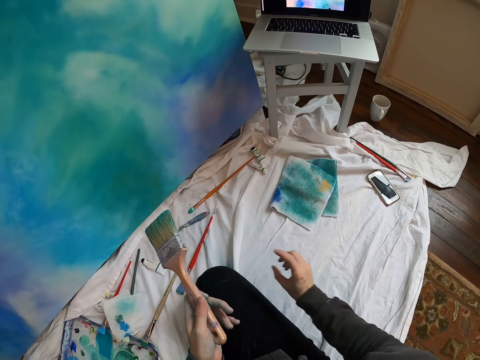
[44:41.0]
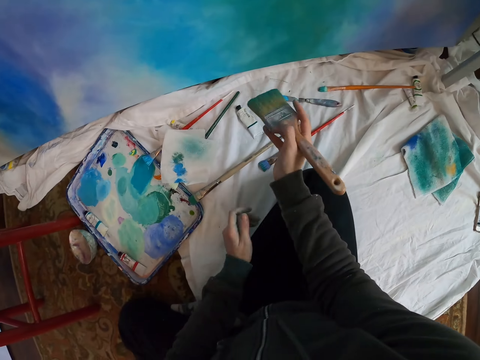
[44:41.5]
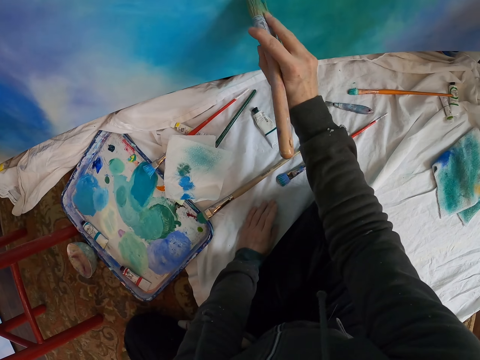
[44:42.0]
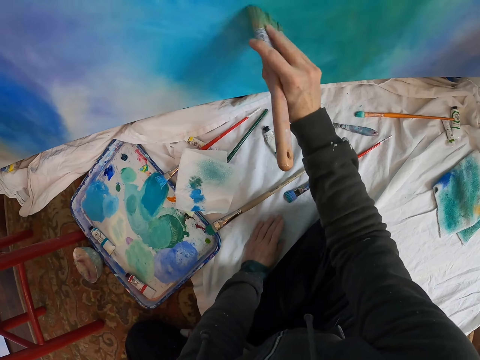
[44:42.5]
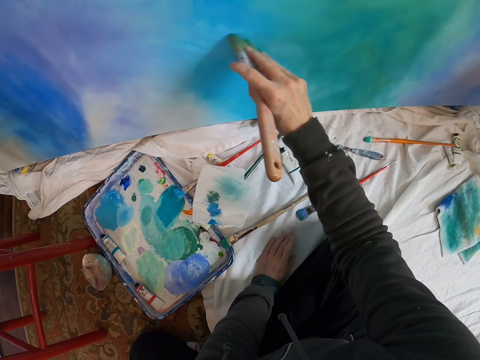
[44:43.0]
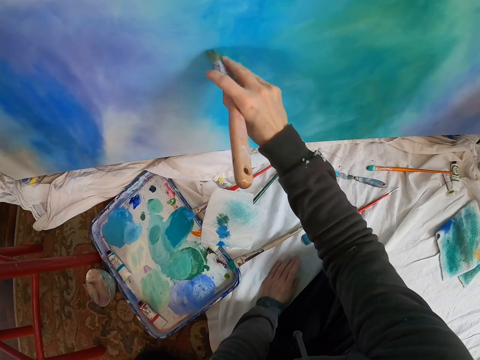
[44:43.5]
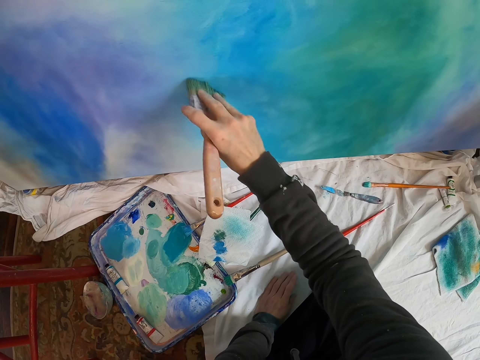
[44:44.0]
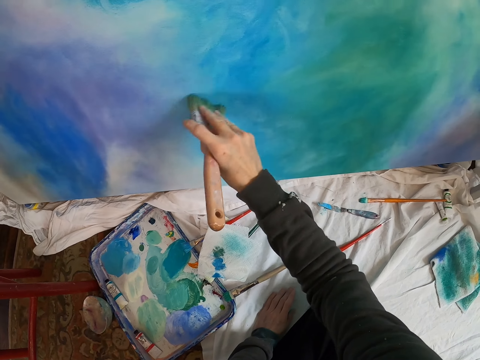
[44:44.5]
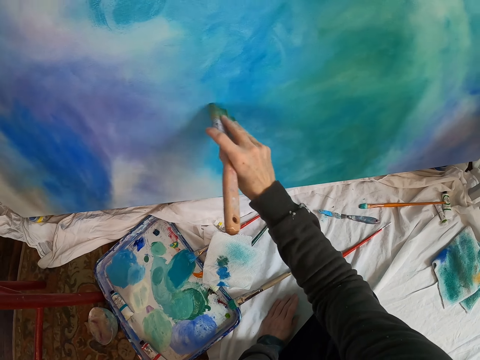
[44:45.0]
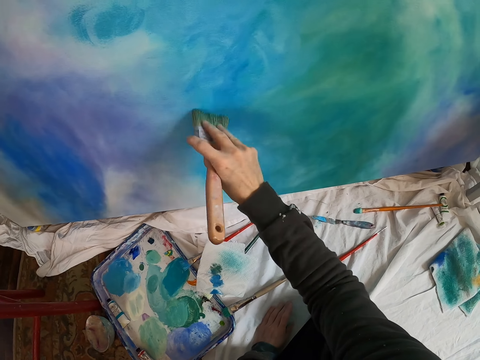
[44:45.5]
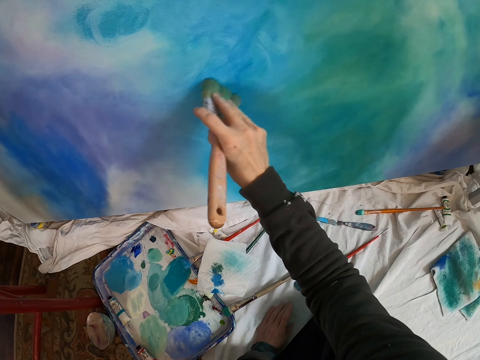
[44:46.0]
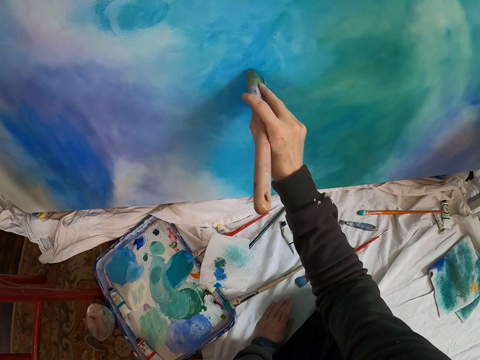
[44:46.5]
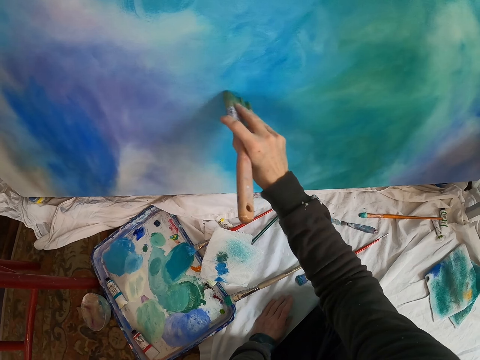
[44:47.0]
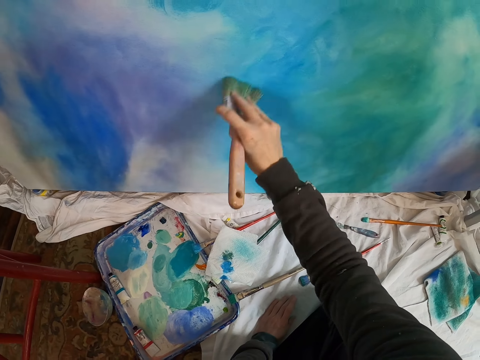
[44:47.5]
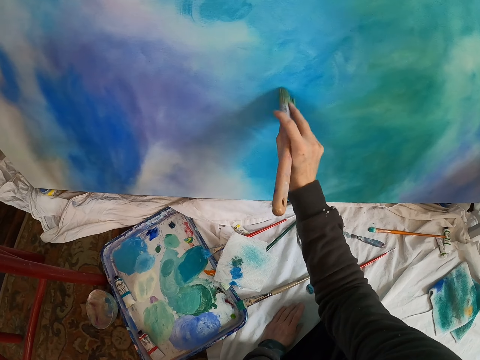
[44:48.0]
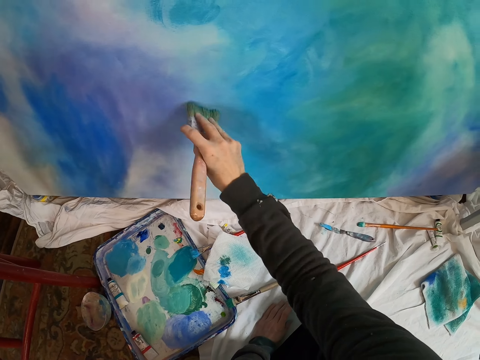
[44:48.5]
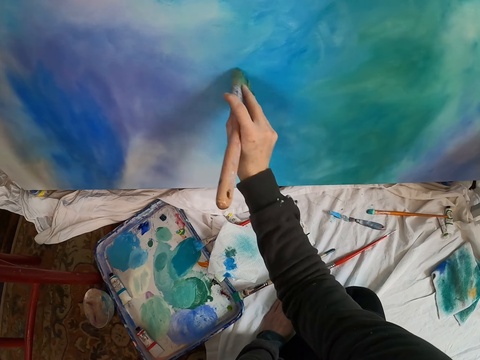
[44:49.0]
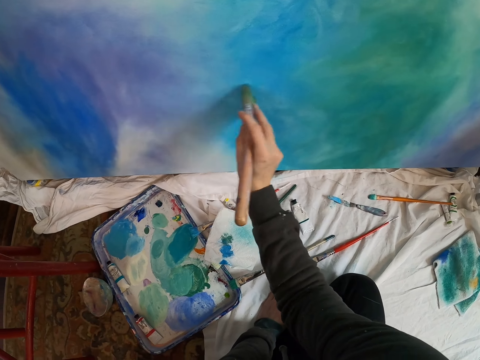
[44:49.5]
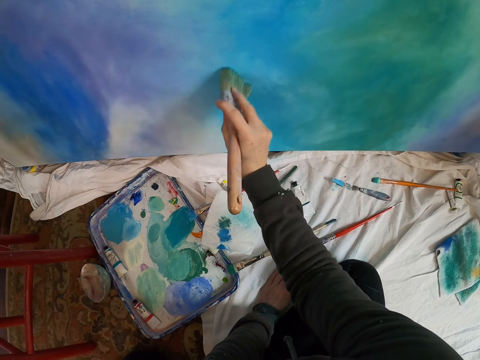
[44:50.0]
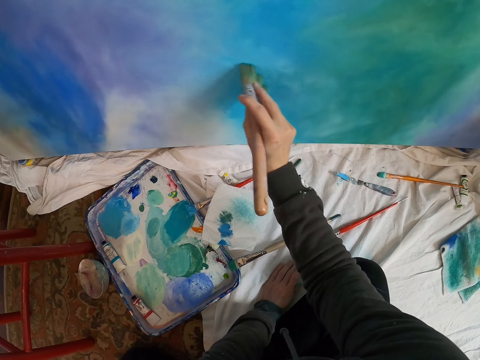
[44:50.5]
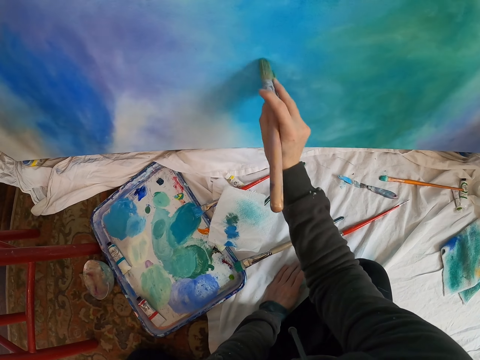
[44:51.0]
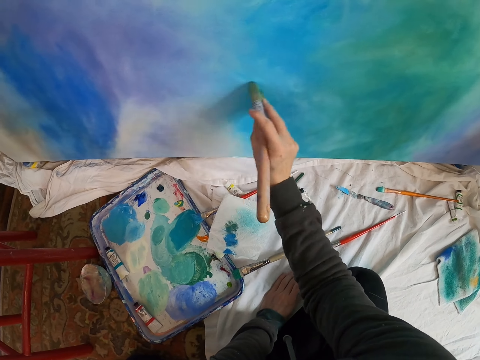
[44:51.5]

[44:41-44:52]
The camera wearer paints on a canvas.

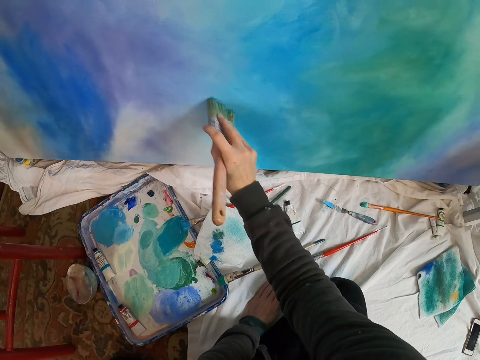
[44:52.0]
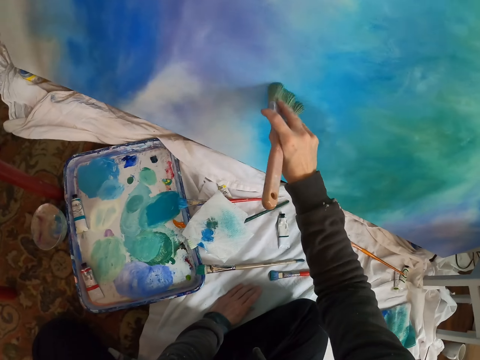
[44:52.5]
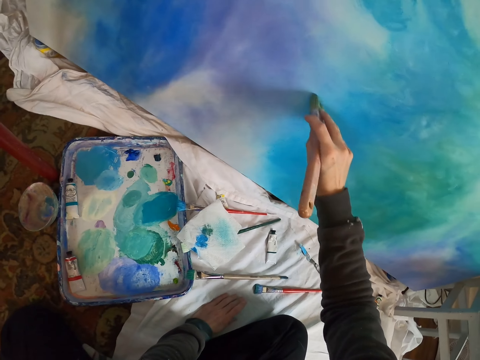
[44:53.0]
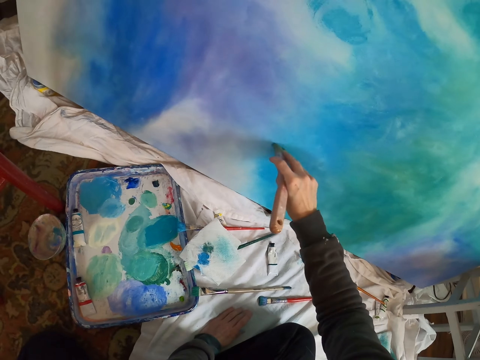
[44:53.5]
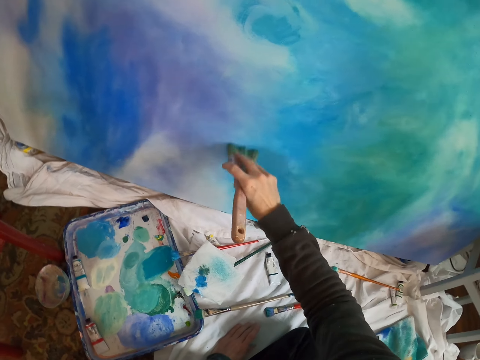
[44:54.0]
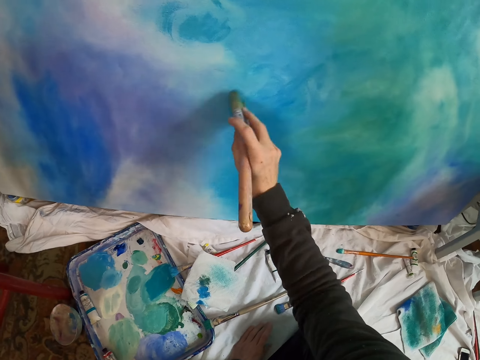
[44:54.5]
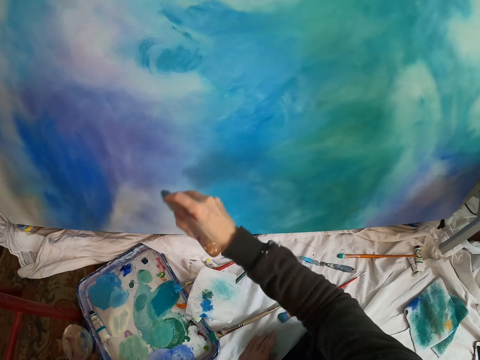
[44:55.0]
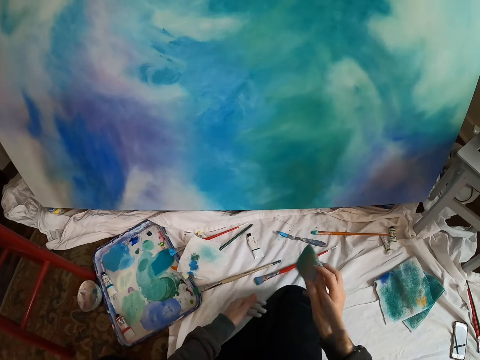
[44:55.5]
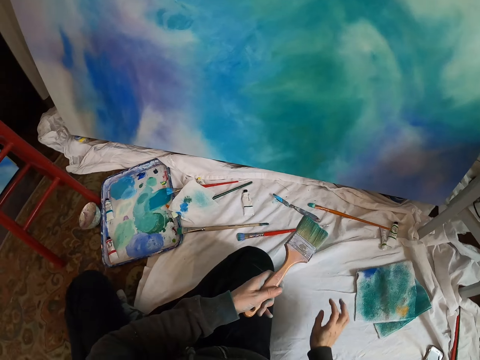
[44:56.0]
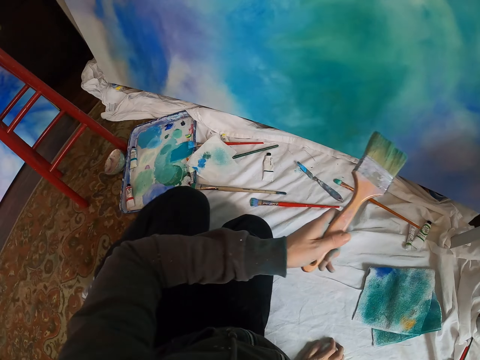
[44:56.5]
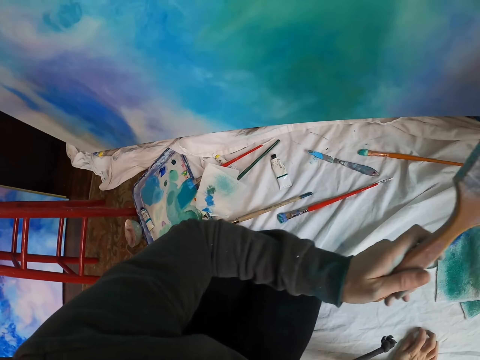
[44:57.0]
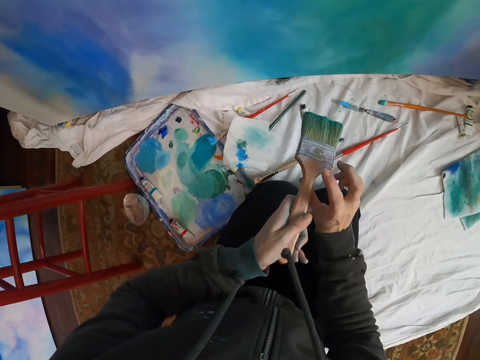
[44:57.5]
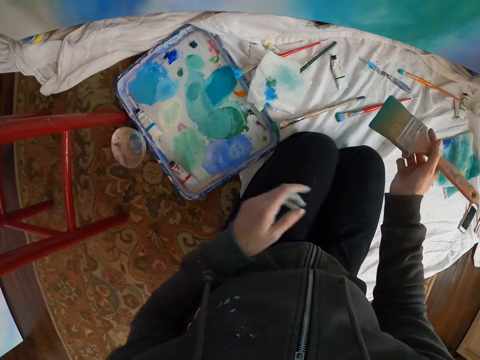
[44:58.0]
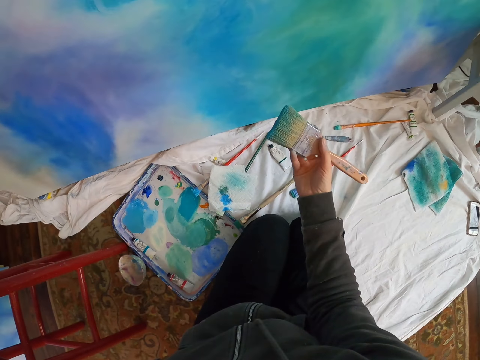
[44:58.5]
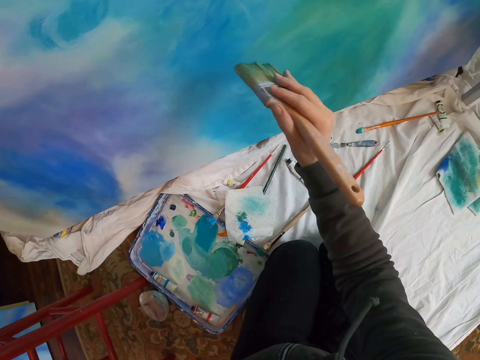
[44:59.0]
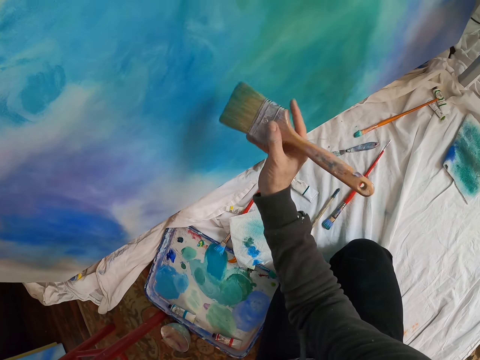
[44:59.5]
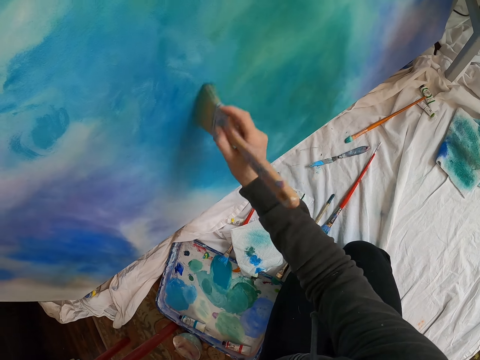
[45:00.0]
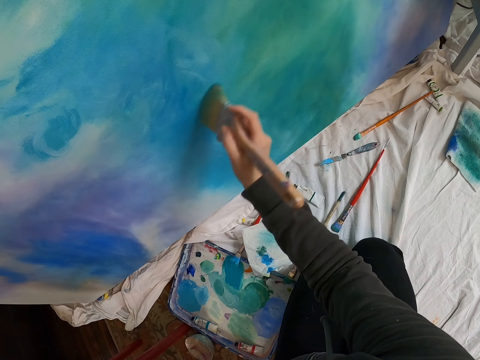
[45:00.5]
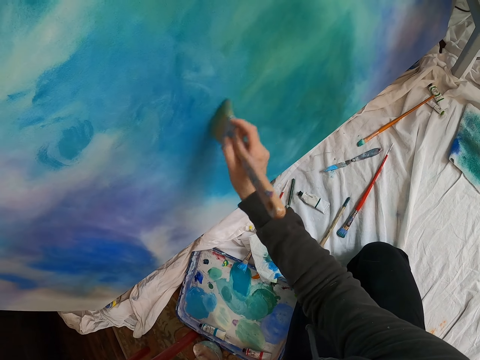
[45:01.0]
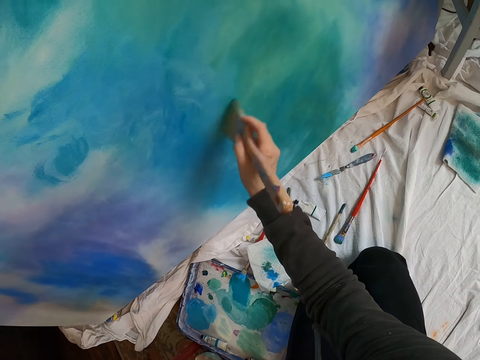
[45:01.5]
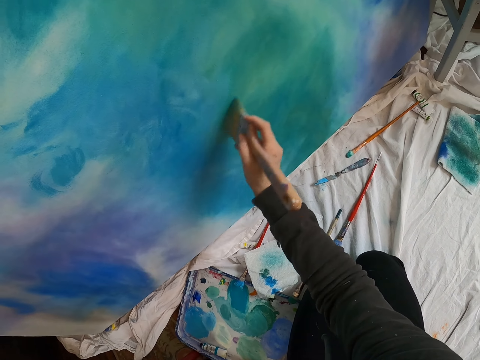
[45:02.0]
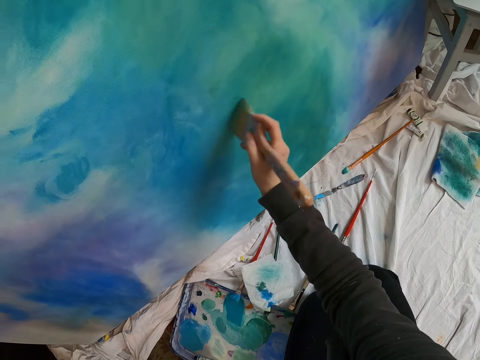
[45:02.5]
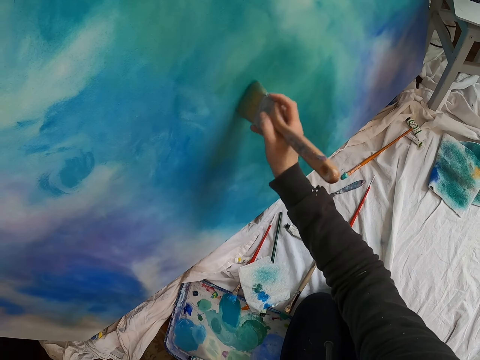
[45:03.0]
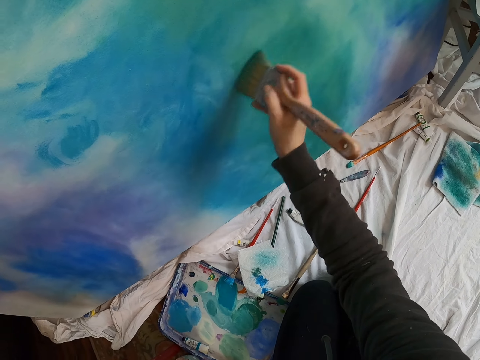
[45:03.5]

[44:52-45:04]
The camera wearer moves close to the canvas paint. They paint on the canvas.

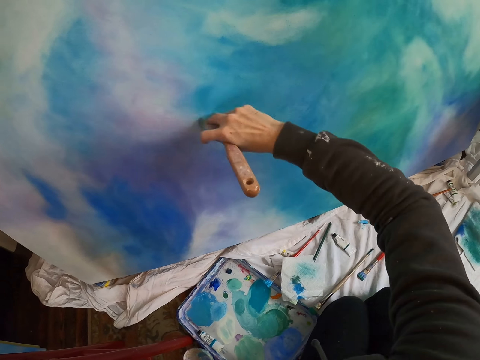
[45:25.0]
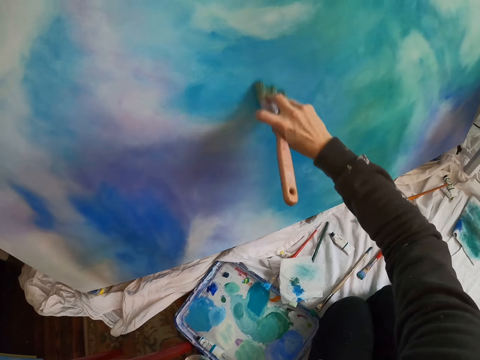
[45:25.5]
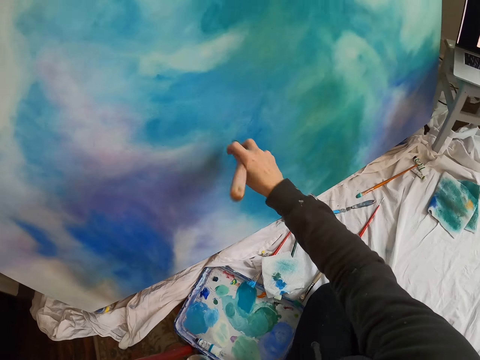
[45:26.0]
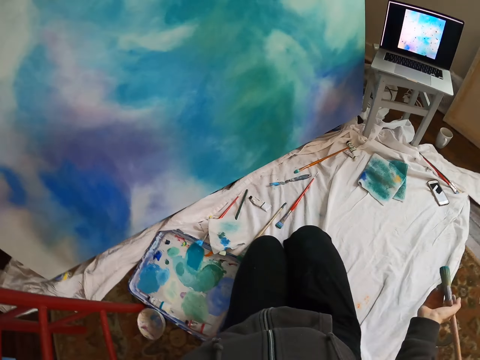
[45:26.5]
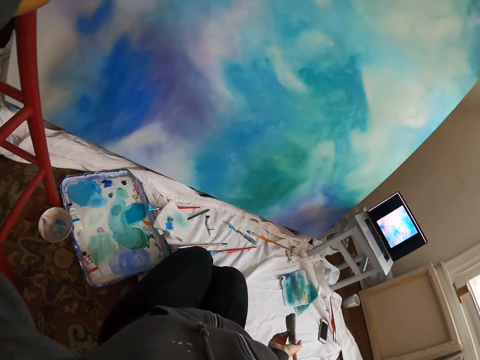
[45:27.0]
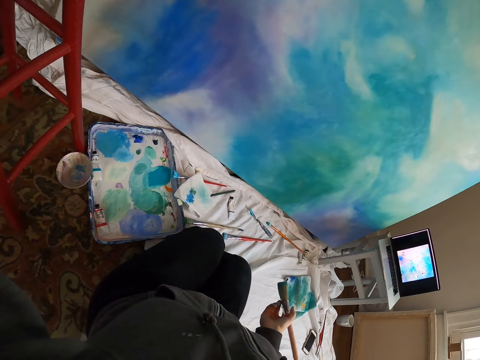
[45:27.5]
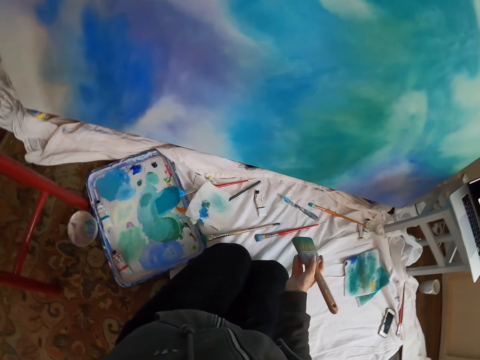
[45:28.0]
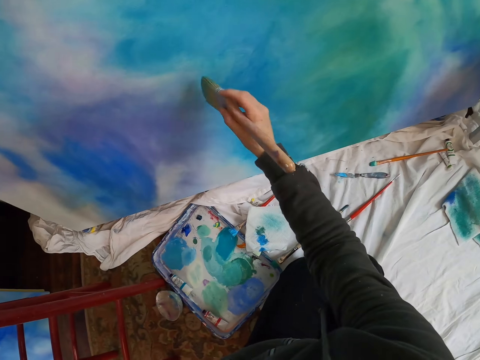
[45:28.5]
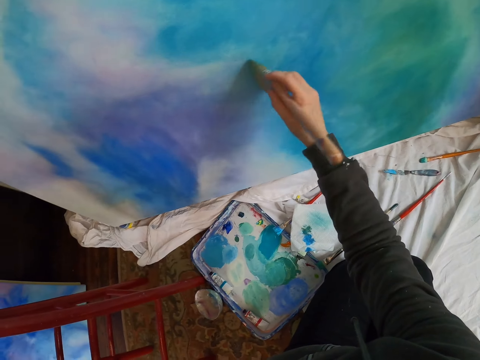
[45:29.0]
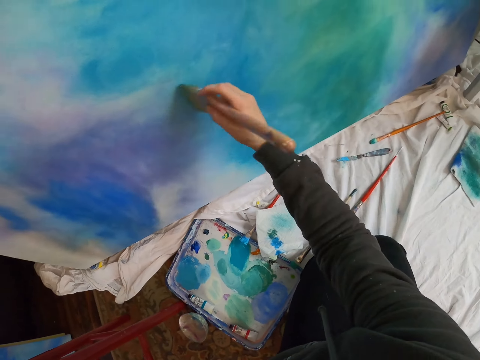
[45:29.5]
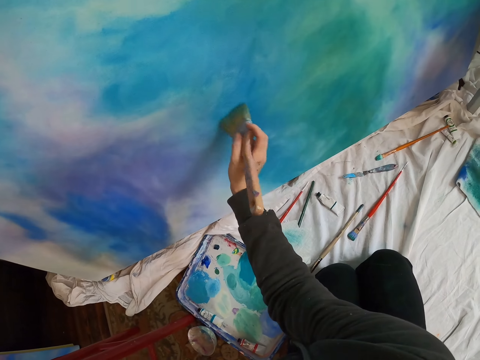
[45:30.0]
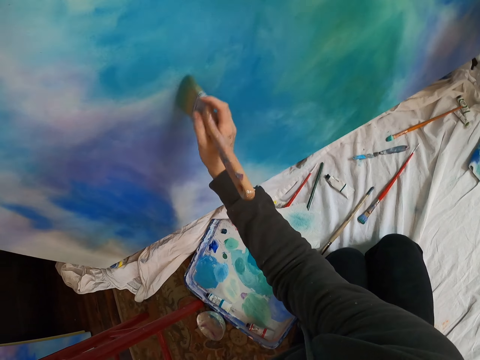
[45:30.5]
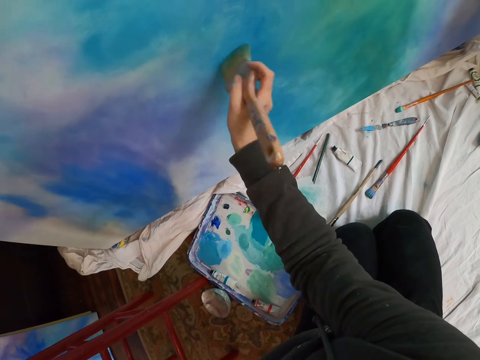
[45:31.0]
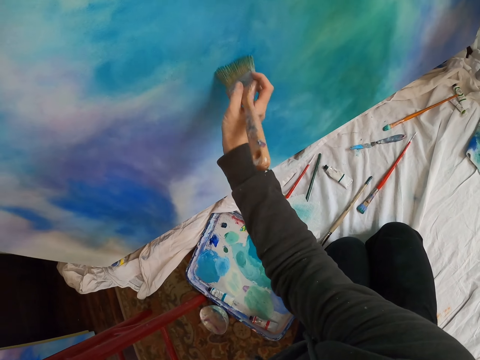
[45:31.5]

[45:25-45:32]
The camera wearer moves a hand and stops to paint. They look around. They look at the laptop. They paint on the art board with the paint brush.
